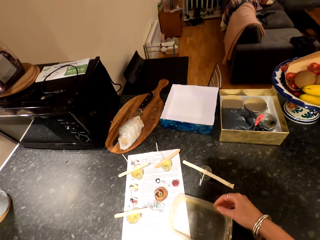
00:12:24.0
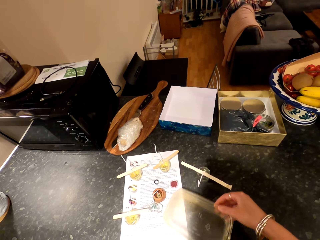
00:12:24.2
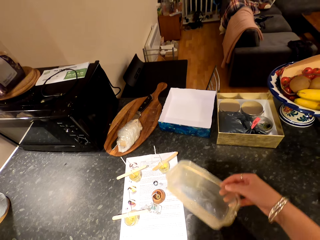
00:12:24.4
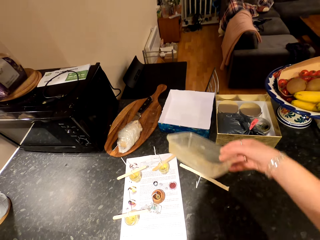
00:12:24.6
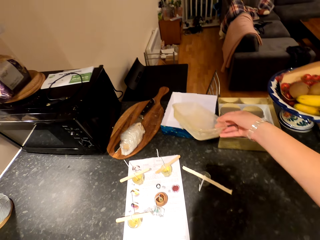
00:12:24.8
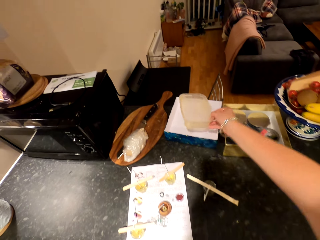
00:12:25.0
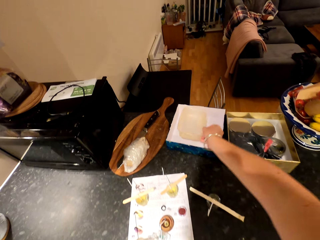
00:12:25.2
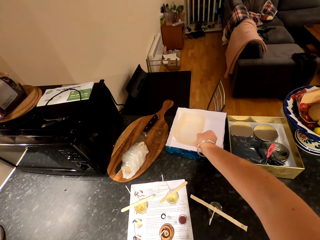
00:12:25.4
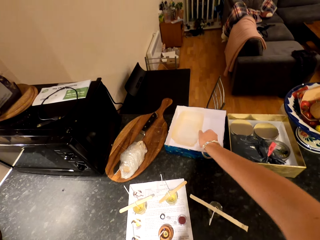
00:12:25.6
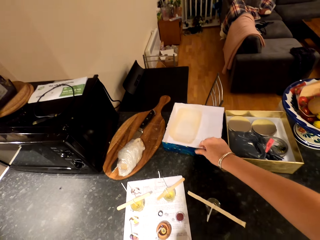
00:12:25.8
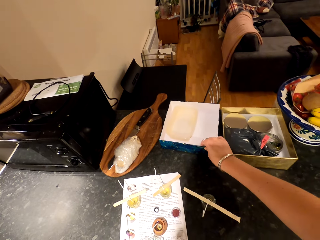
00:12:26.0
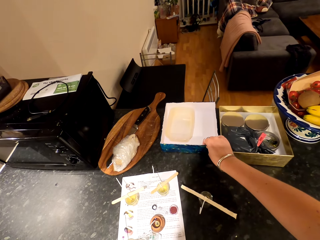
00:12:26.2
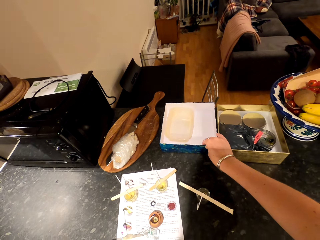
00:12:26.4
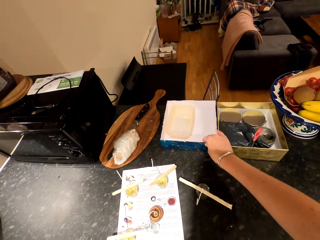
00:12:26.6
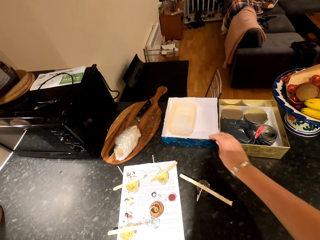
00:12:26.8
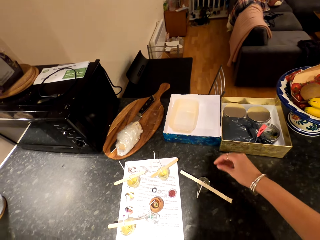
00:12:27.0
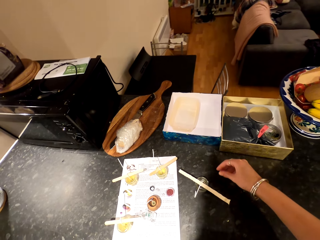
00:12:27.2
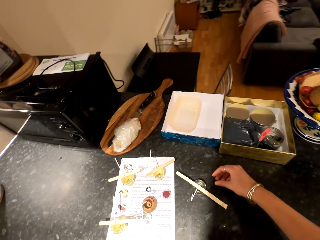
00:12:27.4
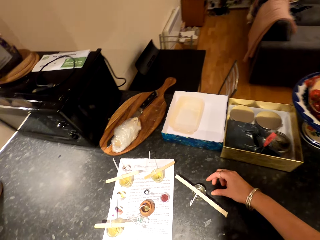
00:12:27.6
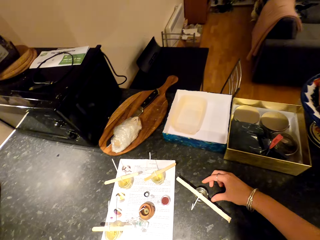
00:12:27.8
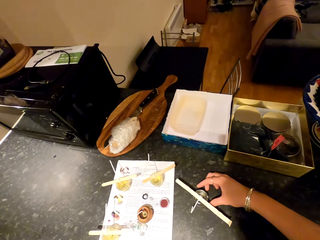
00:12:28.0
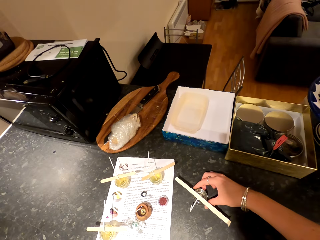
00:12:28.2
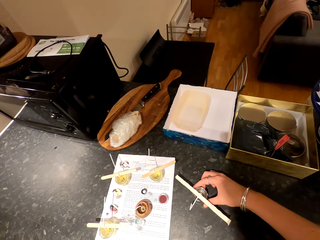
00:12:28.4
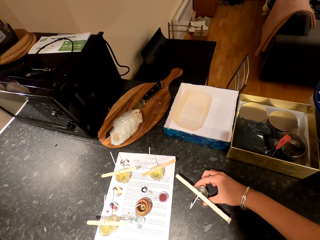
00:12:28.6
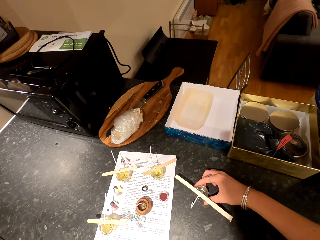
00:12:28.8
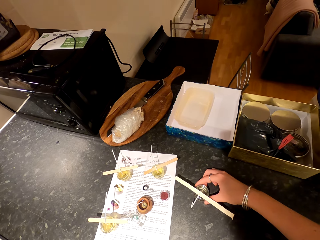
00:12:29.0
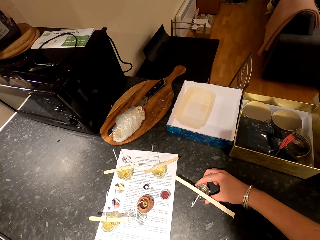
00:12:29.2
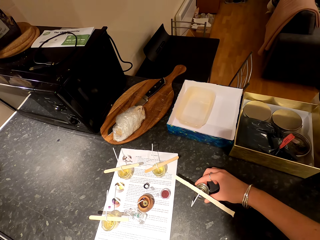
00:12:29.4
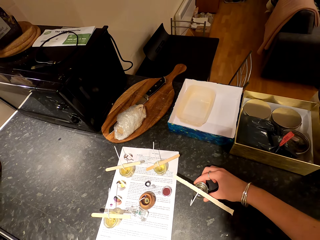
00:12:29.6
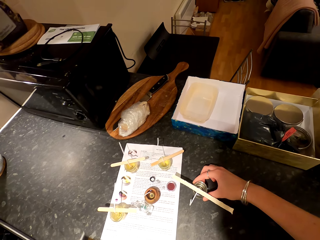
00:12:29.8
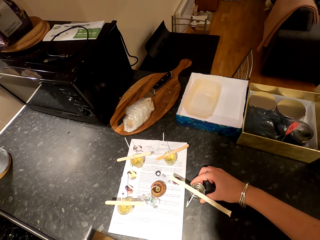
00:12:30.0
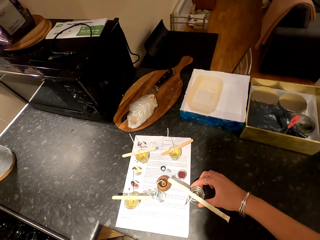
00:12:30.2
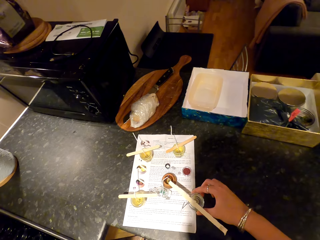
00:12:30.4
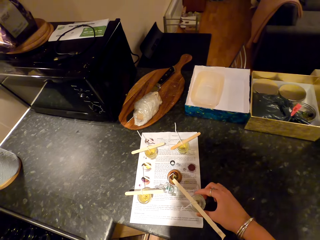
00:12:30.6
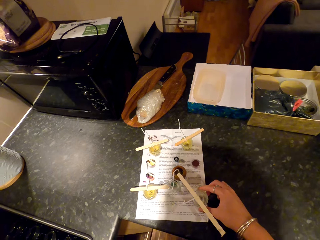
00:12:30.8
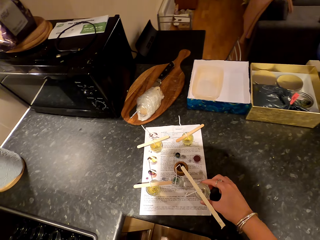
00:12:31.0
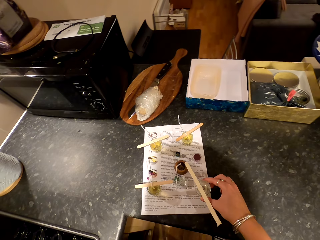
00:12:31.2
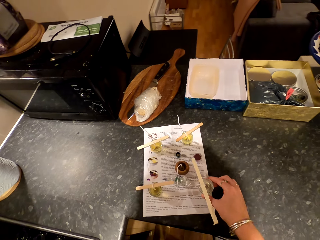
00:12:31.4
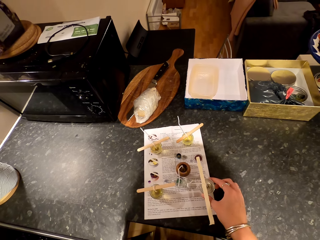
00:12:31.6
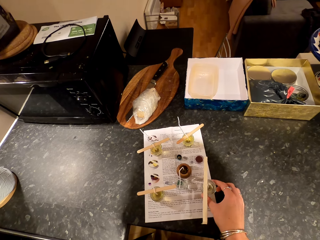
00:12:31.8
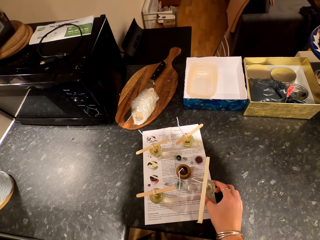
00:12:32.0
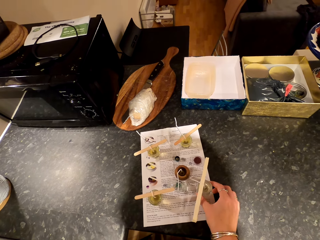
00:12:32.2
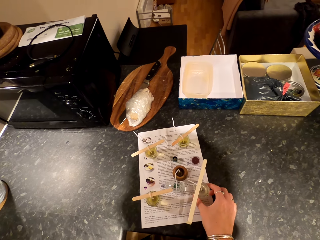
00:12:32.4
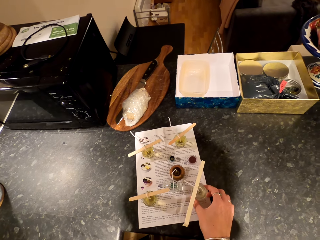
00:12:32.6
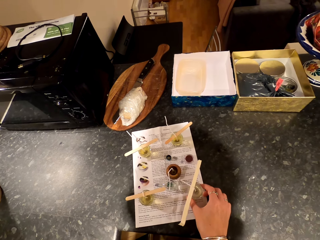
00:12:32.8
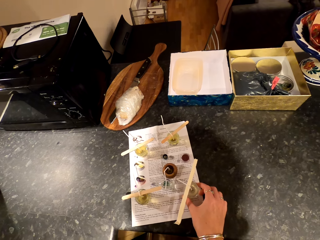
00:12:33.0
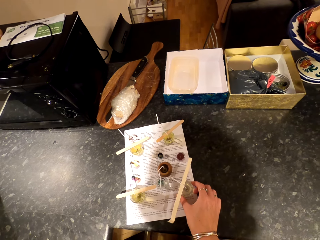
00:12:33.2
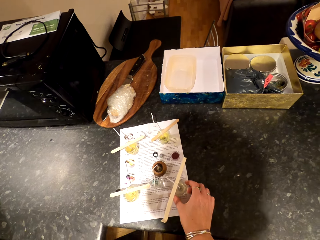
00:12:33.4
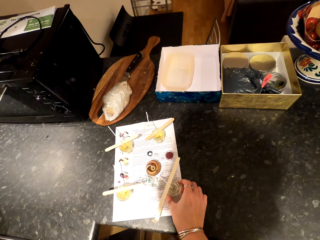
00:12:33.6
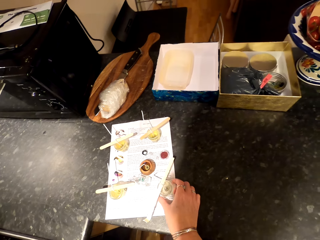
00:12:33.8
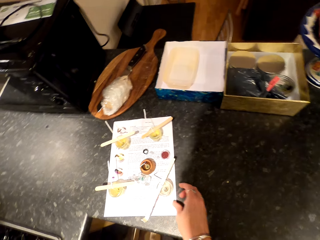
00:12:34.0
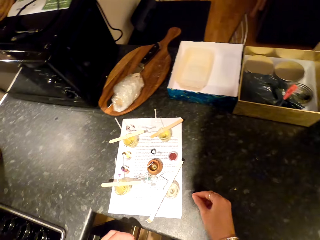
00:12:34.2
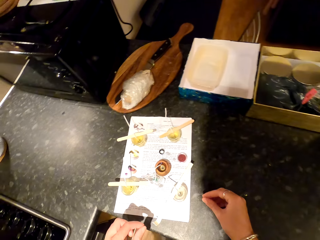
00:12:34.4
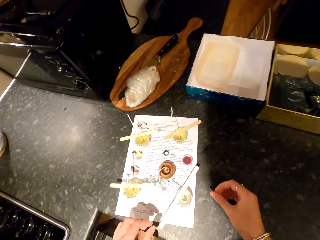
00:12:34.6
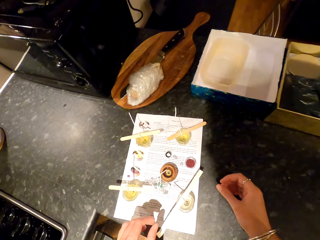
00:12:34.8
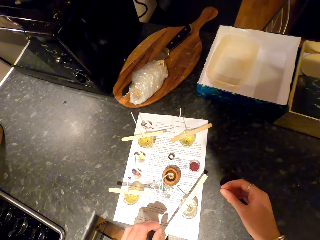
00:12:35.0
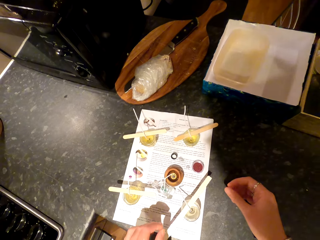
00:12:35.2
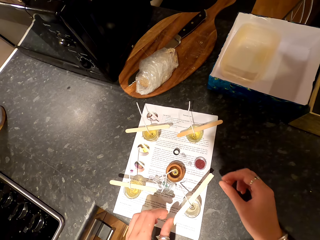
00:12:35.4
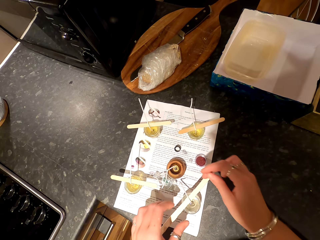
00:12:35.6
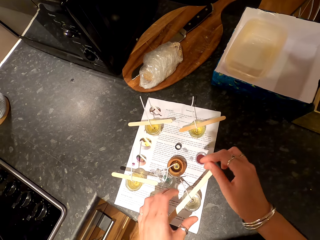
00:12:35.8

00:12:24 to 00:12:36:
The camera wearer picks up a mixing container. They drop the mixing container. They move the tin. They adjust the box. They move the container on the table.
